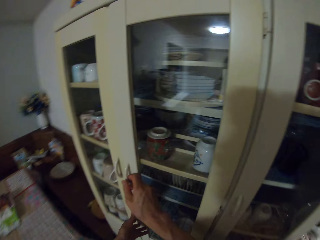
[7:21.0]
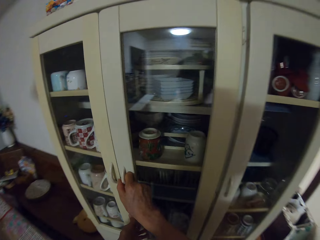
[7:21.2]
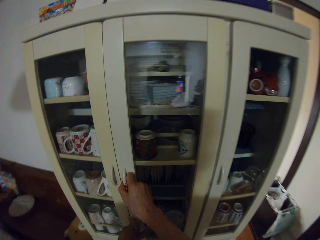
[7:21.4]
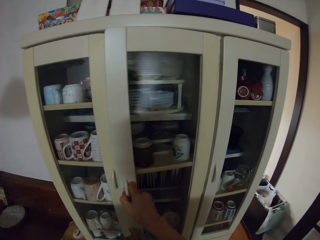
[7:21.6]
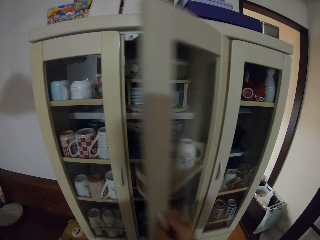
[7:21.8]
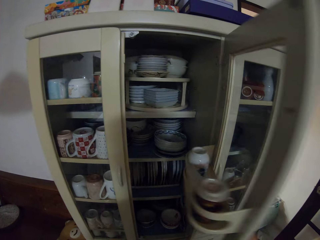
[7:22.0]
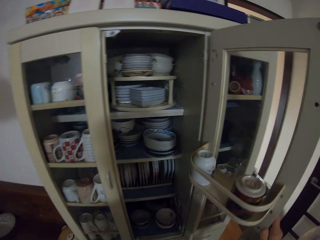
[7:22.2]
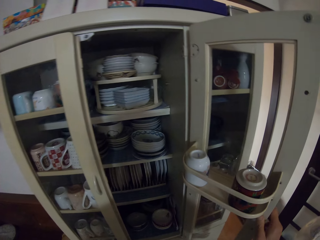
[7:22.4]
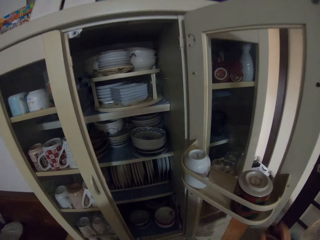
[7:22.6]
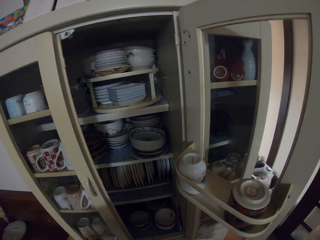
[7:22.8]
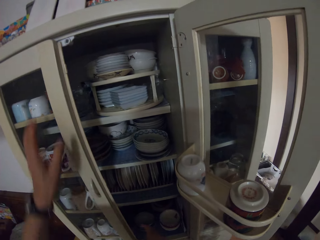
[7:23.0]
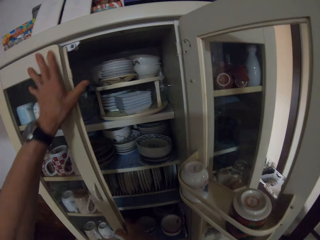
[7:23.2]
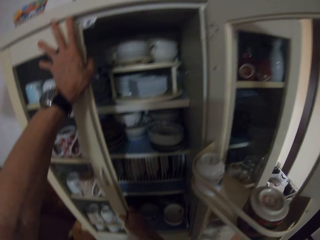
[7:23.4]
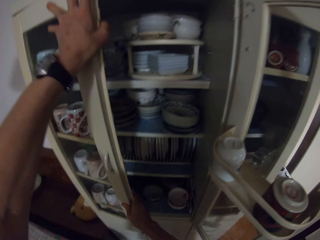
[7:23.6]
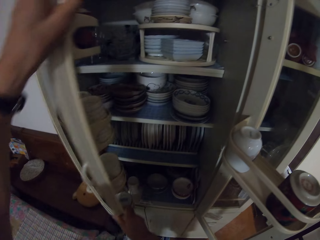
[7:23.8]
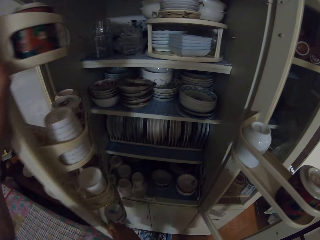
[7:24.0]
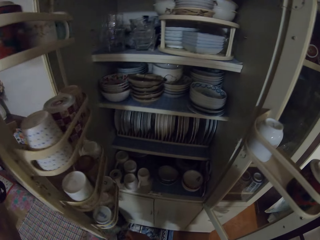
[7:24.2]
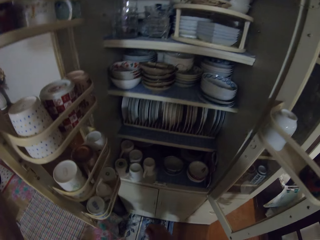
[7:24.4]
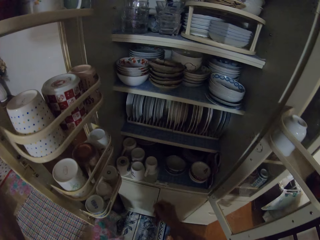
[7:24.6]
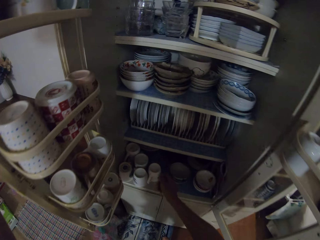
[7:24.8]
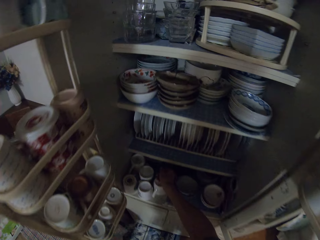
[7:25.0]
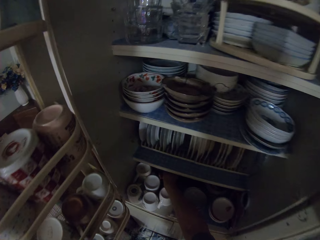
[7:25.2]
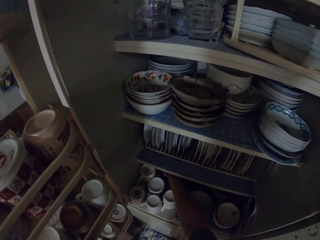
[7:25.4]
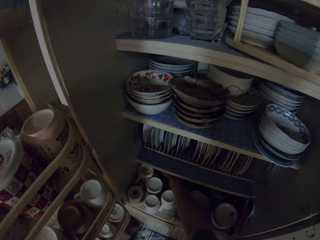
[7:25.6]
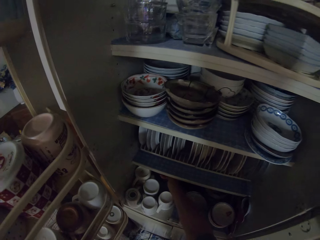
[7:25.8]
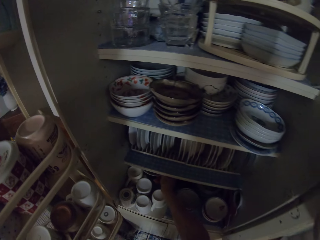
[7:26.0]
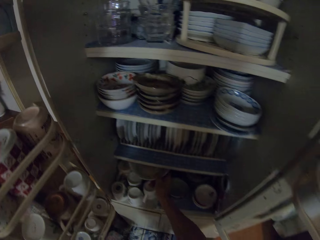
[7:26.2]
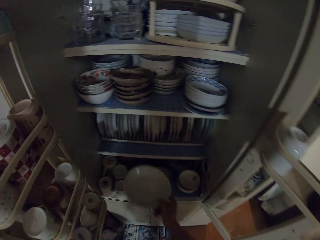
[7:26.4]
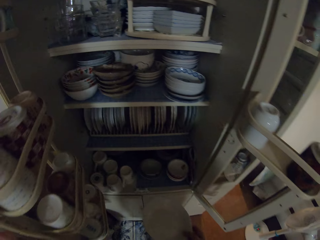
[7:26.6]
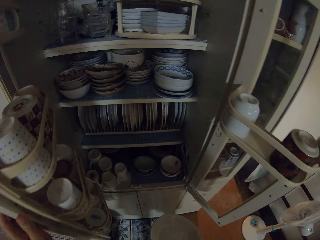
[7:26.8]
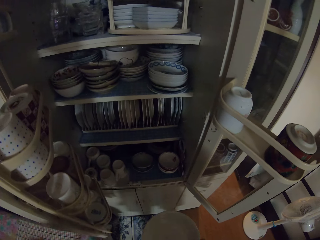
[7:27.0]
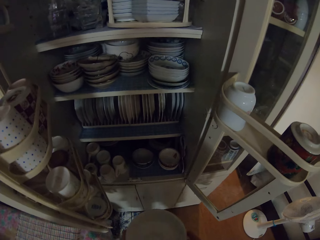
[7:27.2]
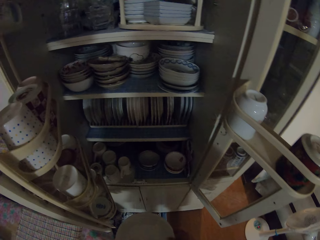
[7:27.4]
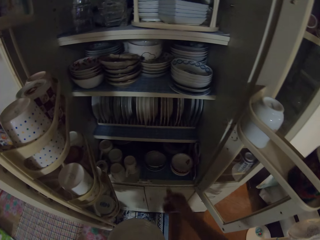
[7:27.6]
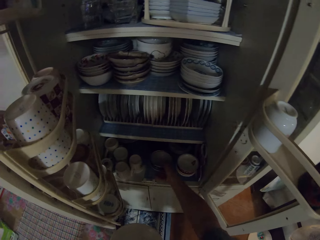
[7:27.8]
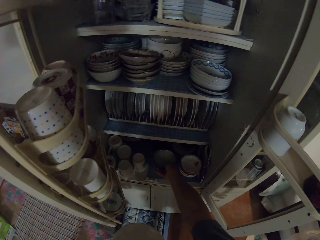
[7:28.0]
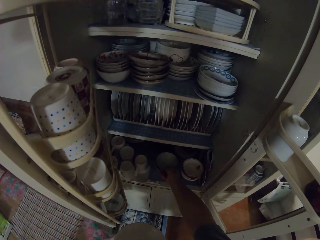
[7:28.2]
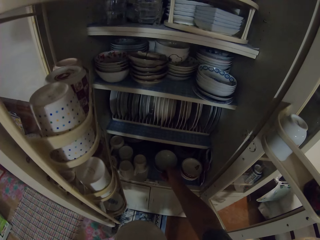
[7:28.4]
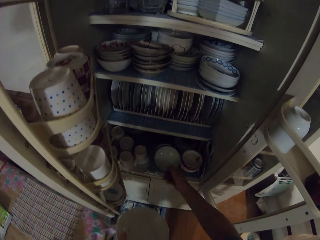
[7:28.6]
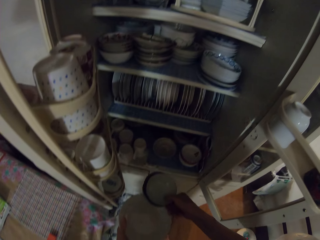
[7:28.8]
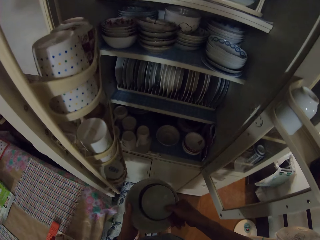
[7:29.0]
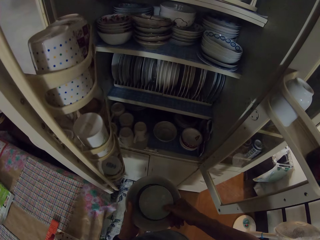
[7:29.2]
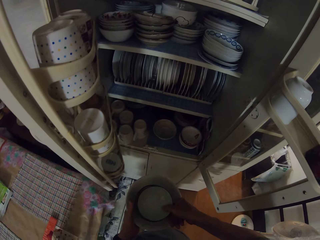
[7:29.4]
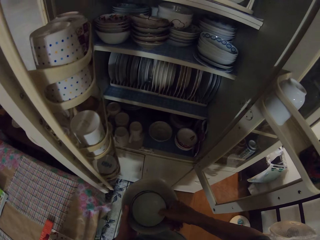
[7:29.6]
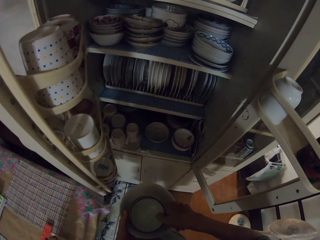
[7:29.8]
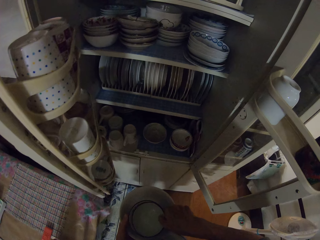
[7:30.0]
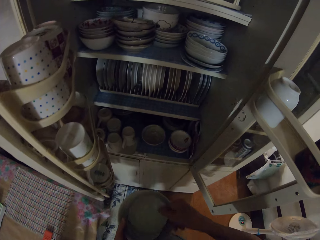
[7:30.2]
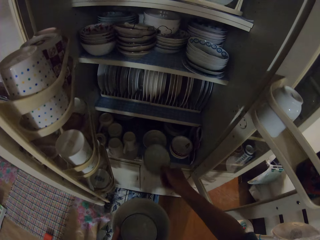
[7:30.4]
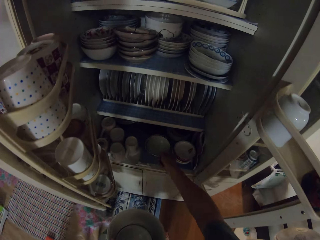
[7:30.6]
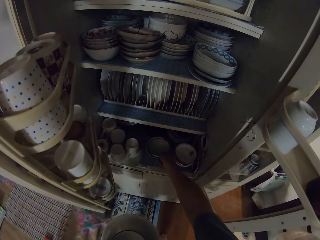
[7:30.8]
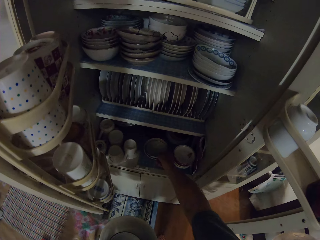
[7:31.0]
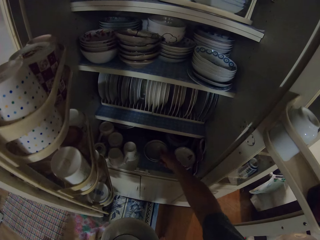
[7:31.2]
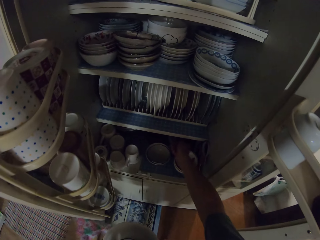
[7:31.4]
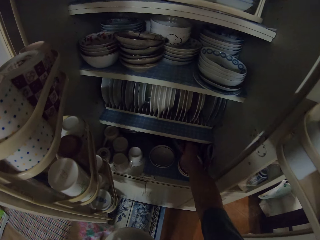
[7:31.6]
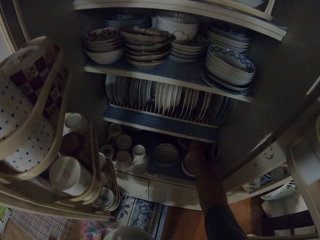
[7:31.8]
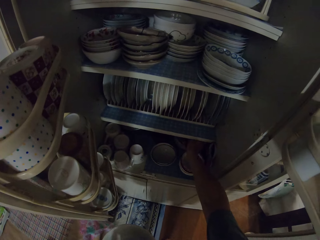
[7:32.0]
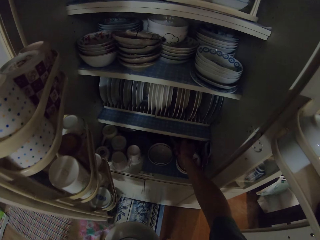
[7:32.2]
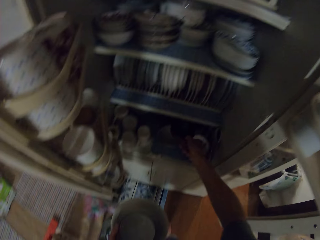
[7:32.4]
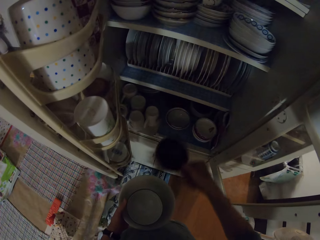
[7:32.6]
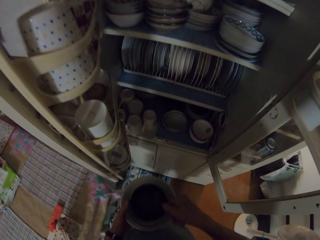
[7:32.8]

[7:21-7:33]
The camera wearer opens a china cabinet door. He opens another china cabinet door. He picks a plate from the china cabinet and places the plate on his left hand. He picks the bowls from the china cabinet, places the bowls on the plate, picks a bowl from the other, and returns the bowl to the china cabinet.

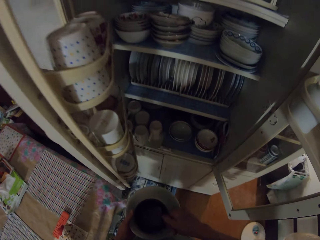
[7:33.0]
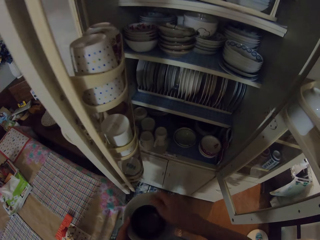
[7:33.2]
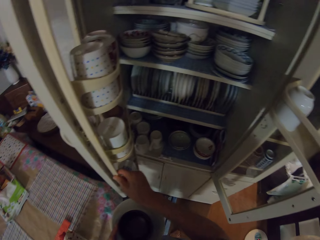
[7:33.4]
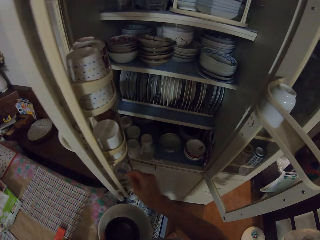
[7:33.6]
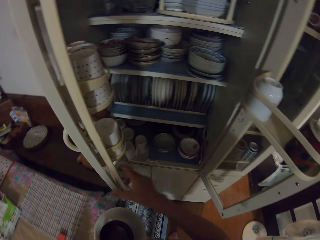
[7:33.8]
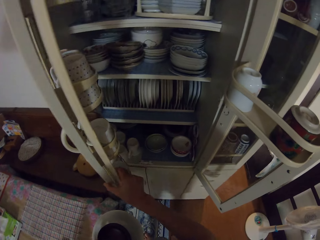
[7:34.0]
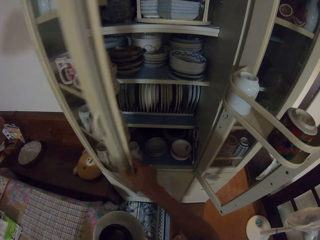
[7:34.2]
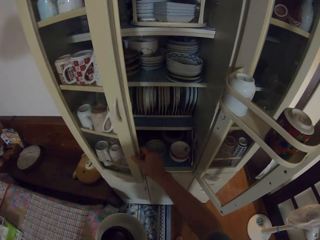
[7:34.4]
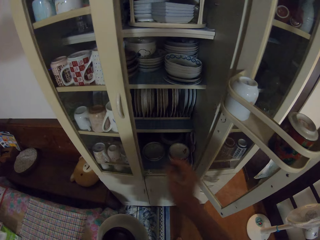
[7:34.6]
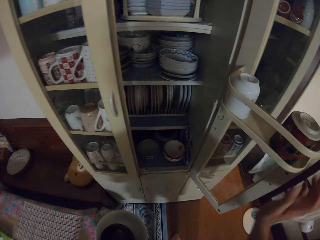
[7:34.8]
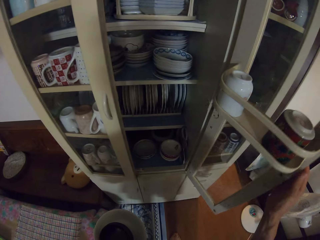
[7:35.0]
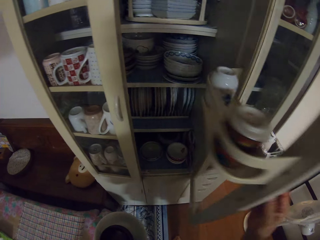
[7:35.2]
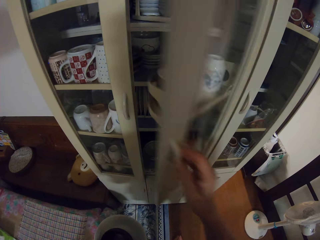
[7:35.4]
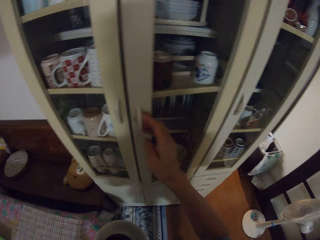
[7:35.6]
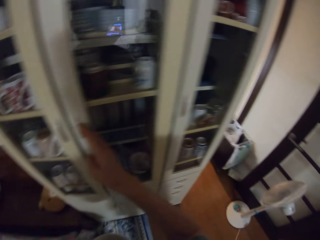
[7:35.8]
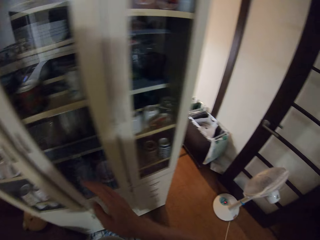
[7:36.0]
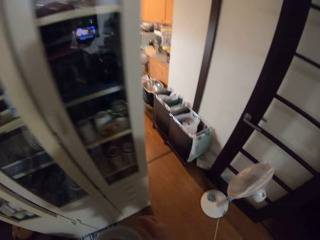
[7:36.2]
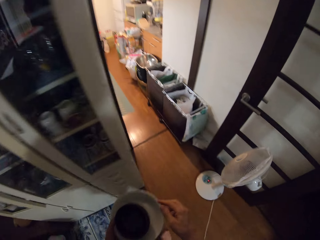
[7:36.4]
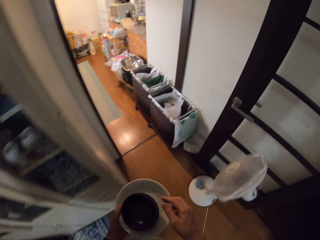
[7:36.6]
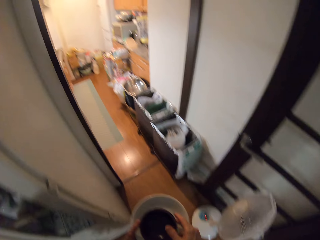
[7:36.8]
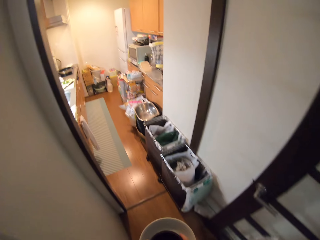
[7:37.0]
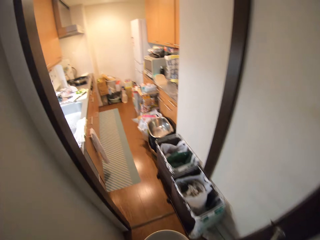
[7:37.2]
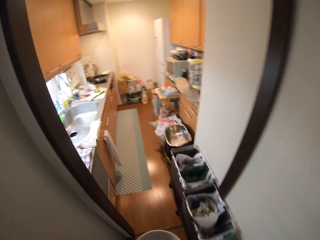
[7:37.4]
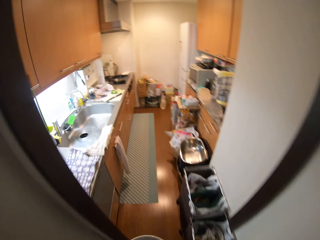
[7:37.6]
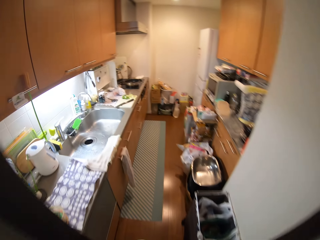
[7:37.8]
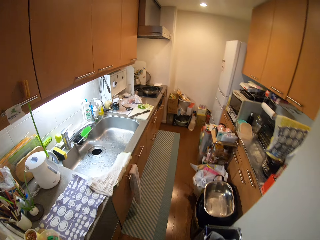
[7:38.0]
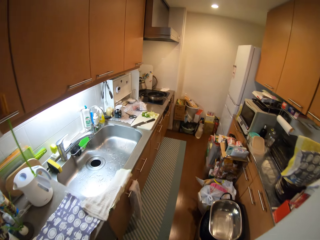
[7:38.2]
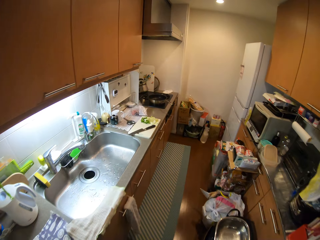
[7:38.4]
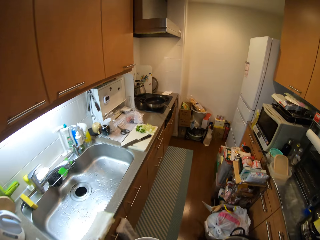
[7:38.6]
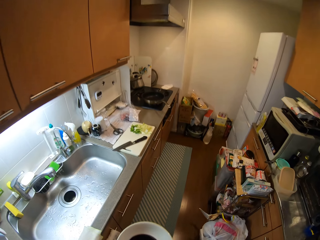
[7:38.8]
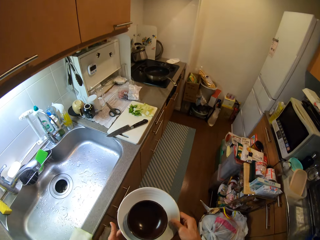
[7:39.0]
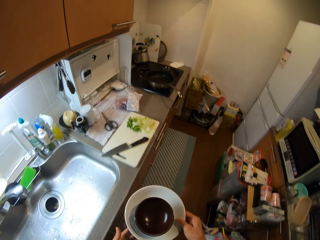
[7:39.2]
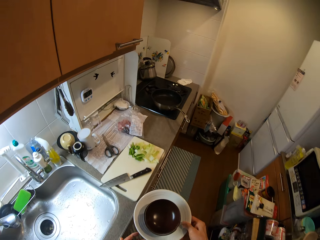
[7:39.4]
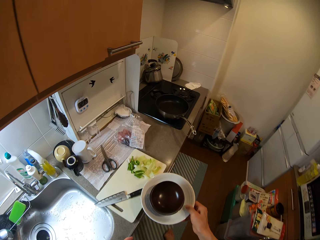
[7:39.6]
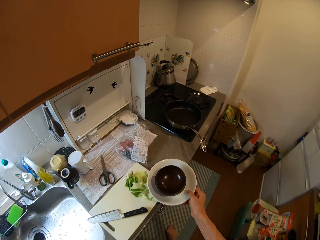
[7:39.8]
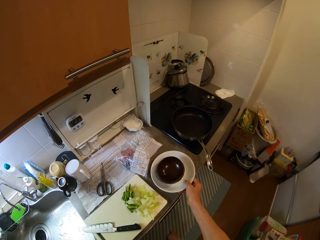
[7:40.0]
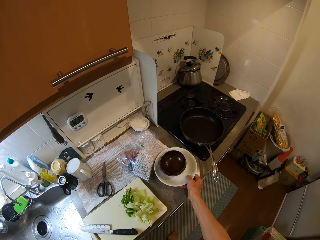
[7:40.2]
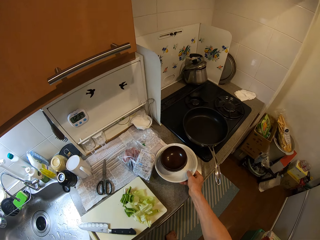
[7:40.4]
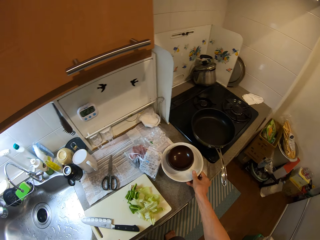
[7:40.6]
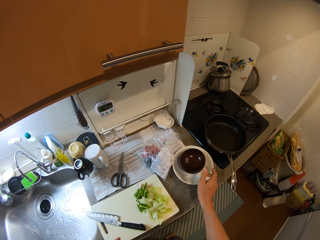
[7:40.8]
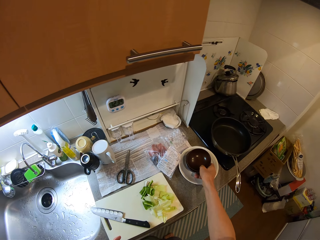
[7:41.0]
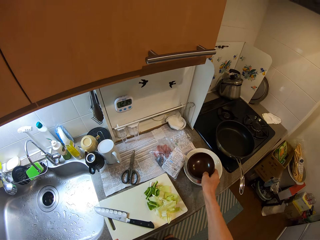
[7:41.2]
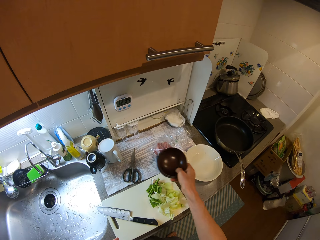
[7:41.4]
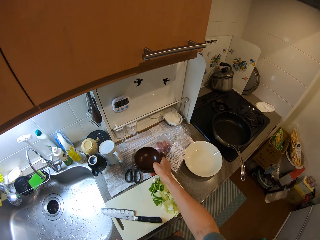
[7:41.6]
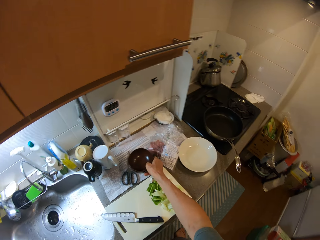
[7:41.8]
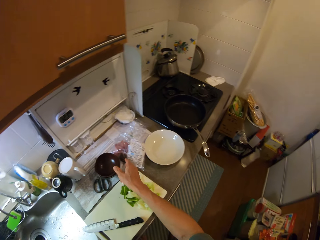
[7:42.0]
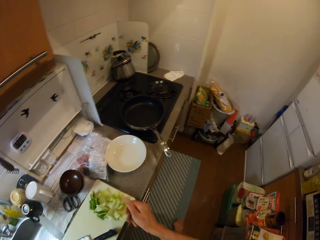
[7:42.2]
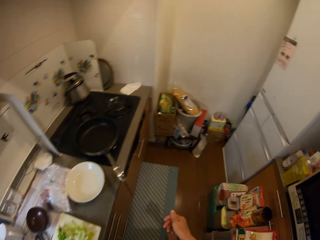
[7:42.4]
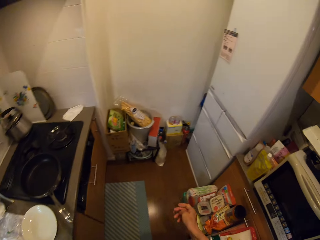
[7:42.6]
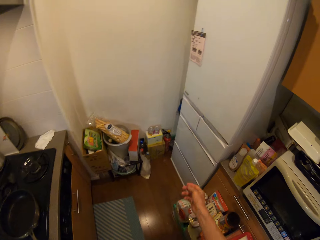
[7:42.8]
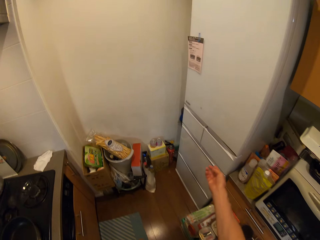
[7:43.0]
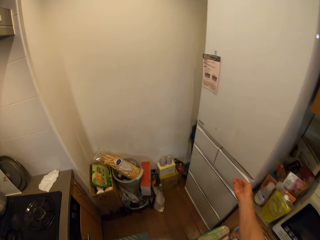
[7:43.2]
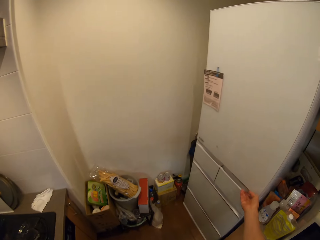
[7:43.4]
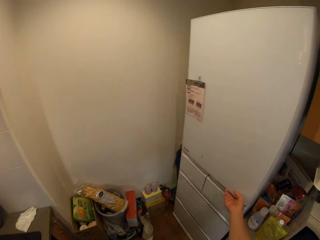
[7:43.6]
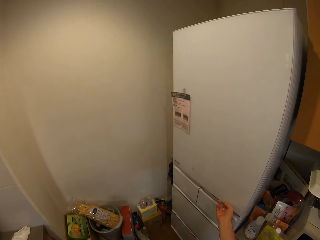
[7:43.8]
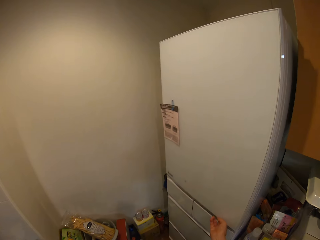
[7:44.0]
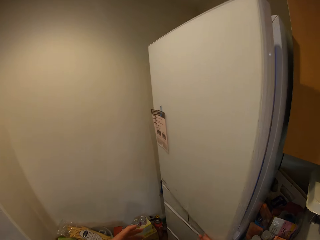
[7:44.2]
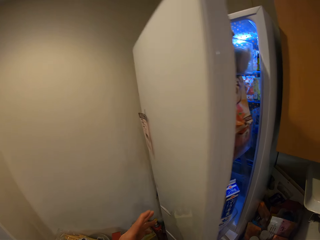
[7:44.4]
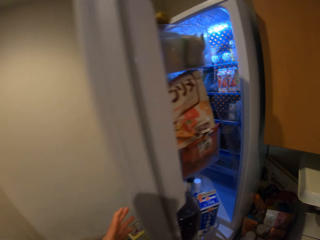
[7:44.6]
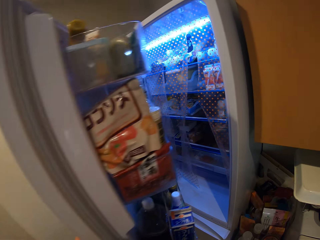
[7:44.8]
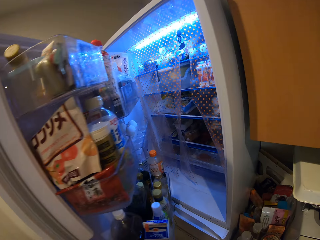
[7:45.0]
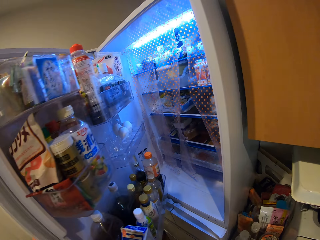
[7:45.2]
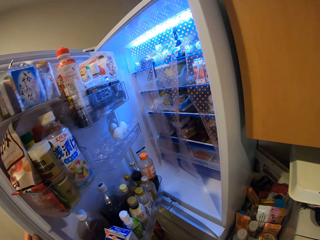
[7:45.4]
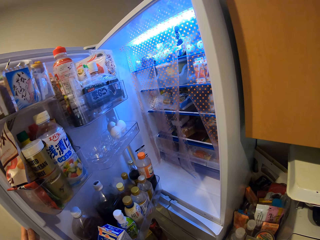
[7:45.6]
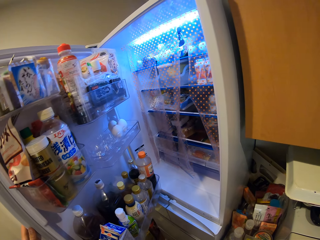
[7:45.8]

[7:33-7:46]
The camera wearer picks another bowl from the china cabinet and places the bowl on the other. They close the china cabinet door, close another china cabinet door, and walk to the kitchen. They place the plate and bowls on a sink table. They pick the bowls from the plate and place the bowls on the sink table. They turn to the fridge, open the fridge door, and look in the fridge.
